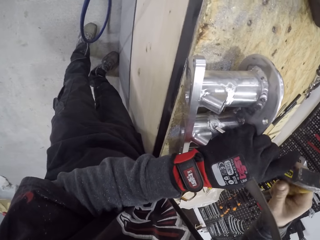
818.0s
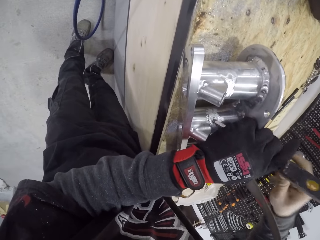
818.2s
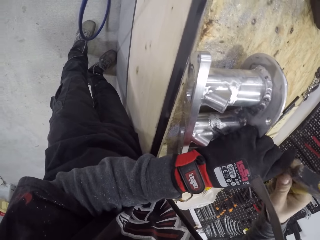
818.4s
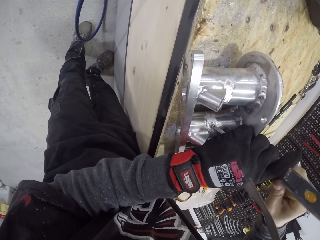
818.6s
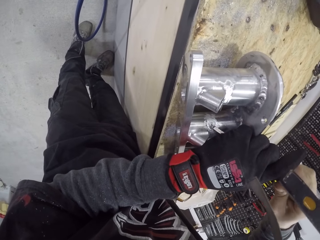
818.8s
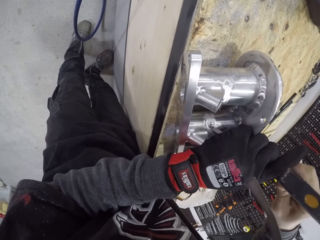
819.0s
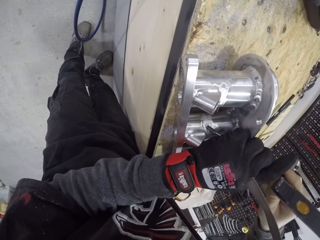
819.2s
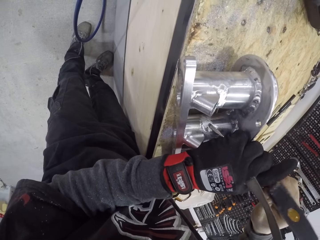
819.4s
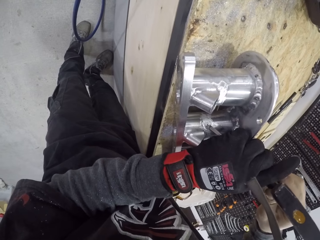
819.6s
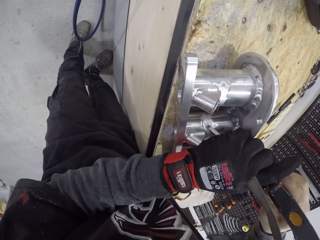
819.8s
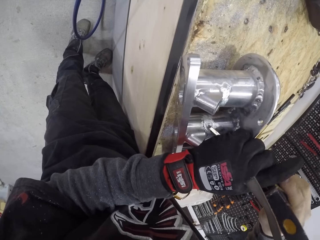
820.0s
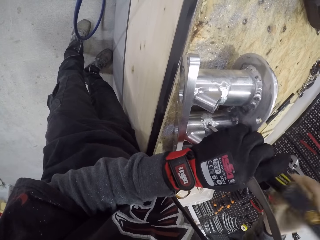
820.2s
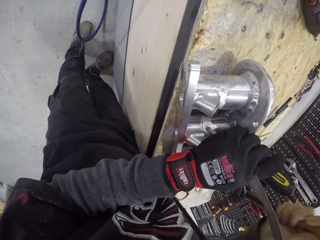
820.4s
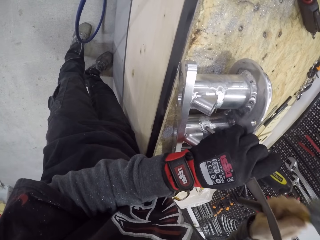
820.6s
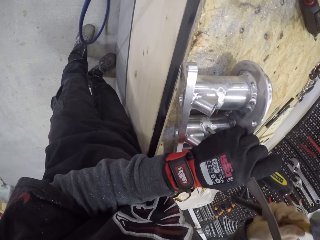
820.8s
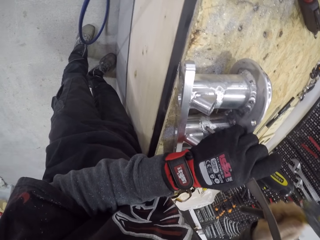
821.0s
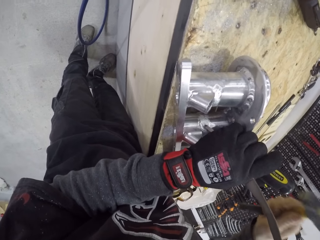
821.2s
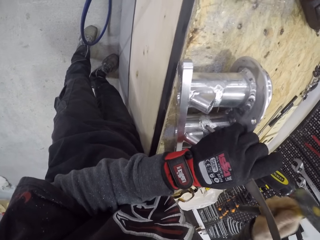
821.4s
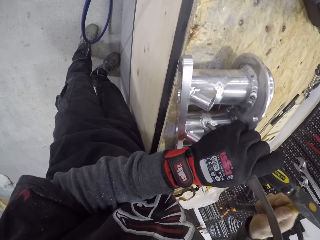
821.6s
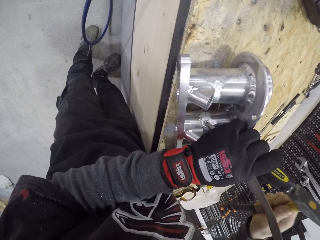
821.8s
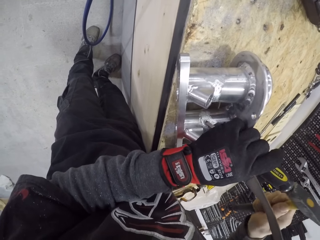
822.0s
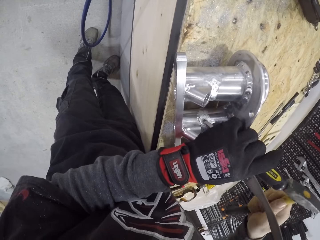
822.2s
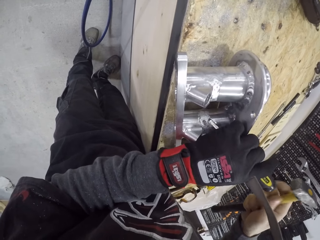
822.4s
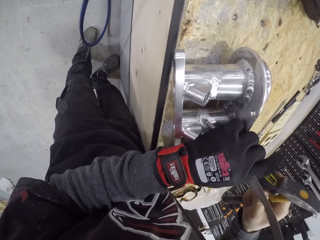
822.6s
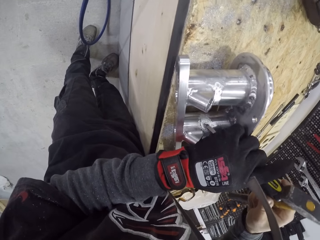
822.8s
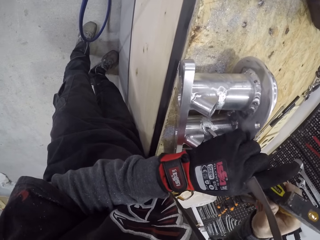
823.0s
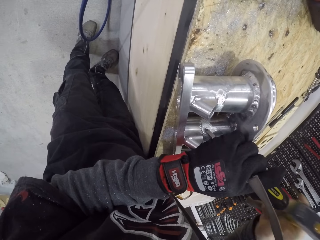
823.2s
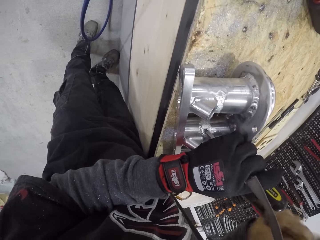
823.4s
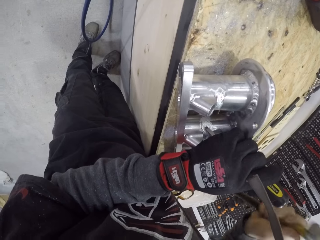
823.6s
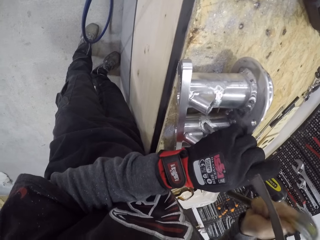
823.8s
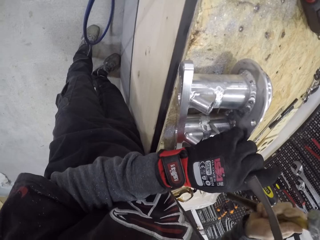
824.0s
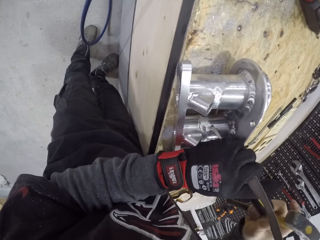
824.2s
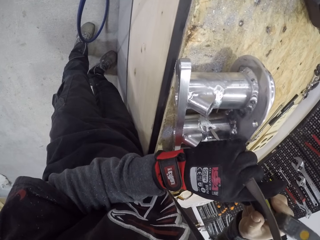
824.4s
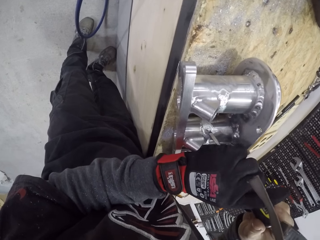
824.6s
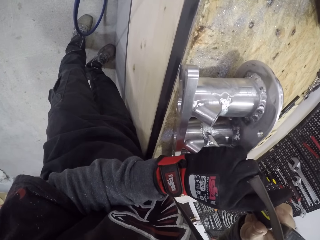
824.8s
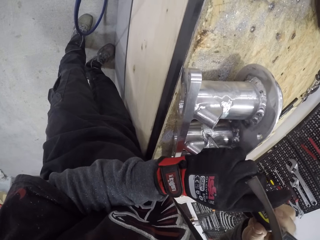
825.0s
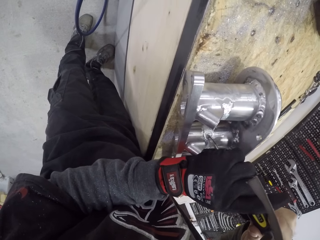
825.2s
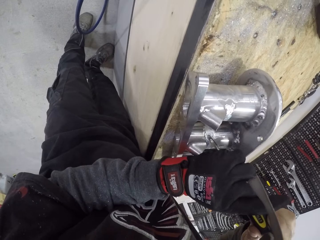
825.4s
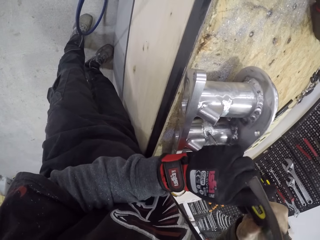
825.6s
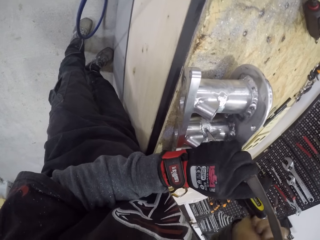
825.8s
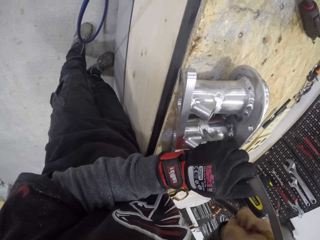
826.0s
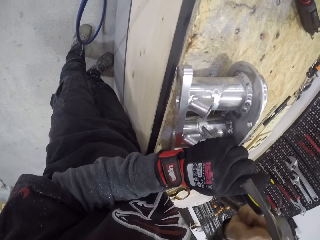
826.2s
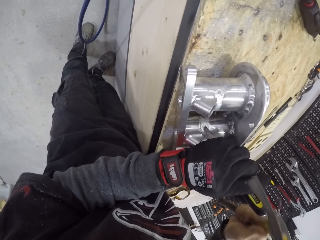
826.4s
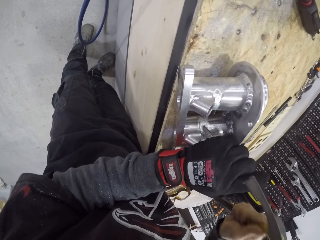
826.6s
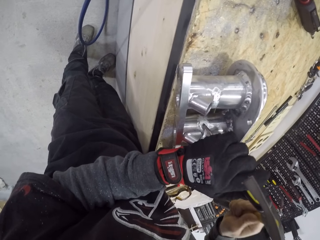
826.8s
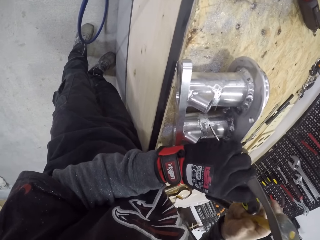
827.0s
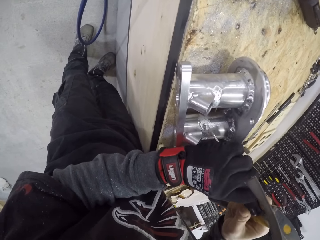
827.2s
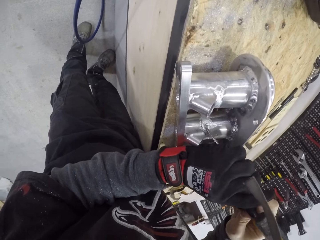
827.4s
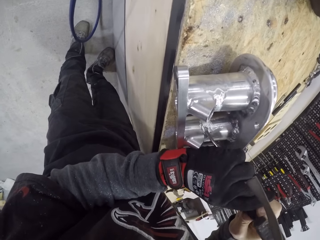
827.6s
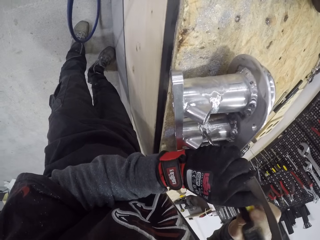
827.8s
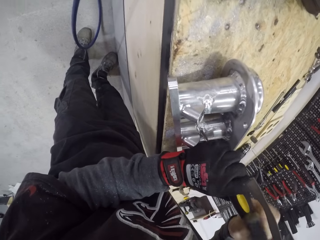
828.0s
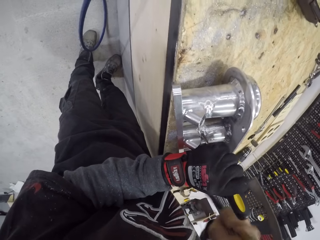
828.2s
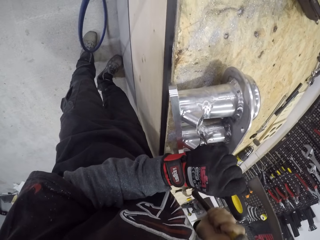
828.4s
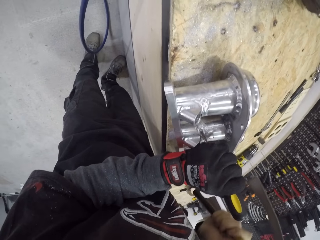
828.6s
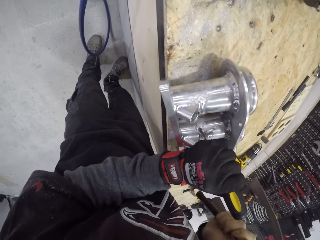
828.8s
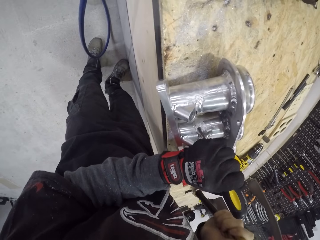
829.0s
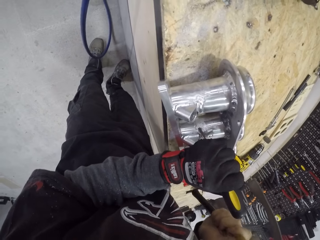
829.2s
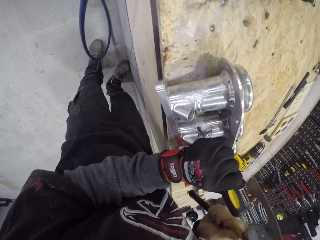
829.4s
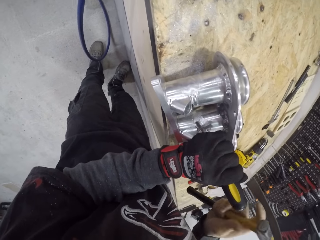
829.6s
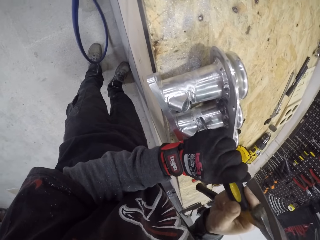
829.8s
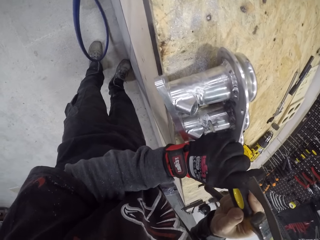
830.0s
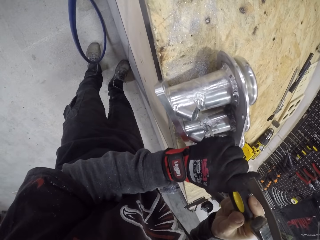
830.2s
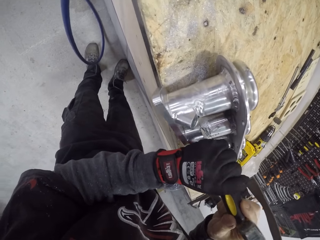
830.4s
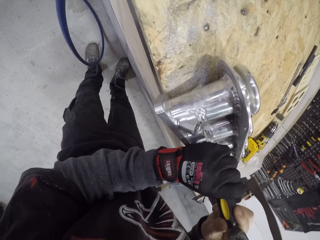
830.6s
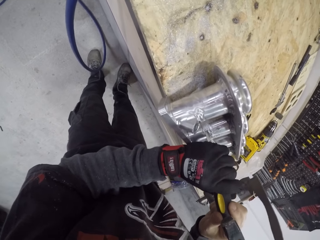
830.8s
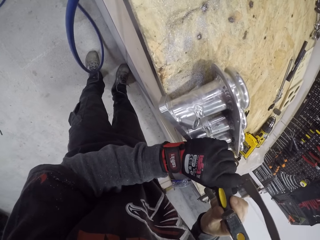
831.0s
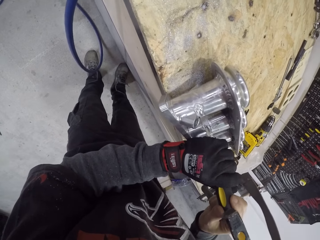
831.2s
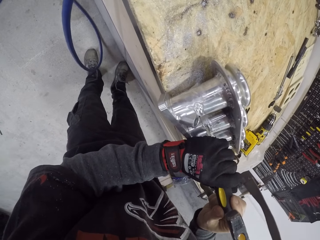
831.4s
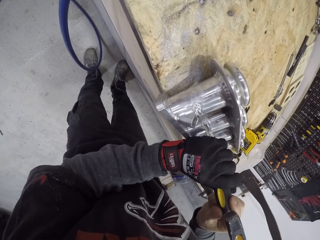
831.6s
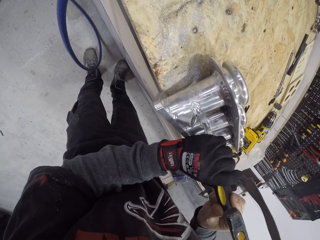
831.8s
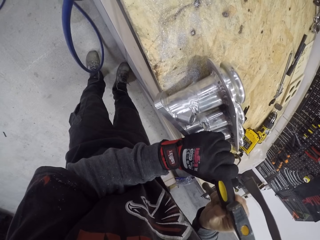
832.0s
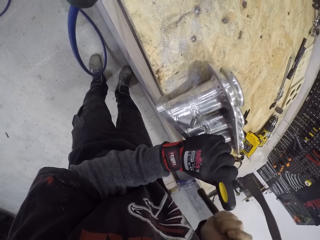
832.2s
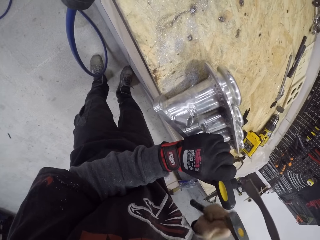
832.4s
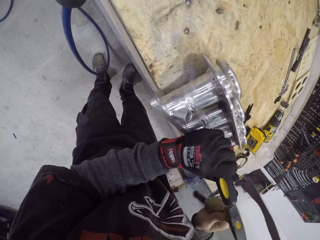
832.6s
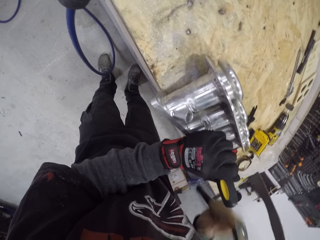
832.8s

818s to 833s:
The camera wearer adjusts the screwdriver on the engine block on the table with his gloved left hand and his right hand. He holds the screwdriver on the engine block on the table with his gloved left hand. He hits the screwdriver on the engine block on the table with the hammer in his right hand. He adjusts the screwdriver on the engine block on the table with his gloved left hand and his right hand. He holds the screwdriver on the engine block on the table with his gloved left hand. He hits the screwdriver on the engine block on the table with the hammer in his right hand. He adjusts the screwdriver on the engine block on the table with his gloved left hand and his right hand. He stares at the cylinder. He makes a hole in the cylinder.

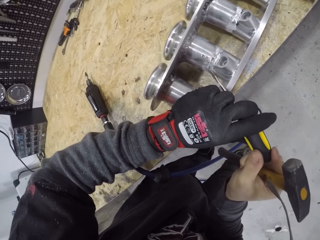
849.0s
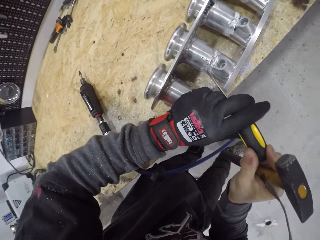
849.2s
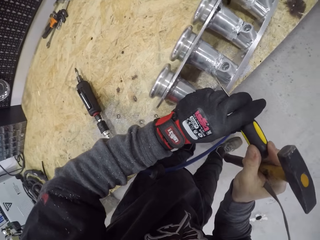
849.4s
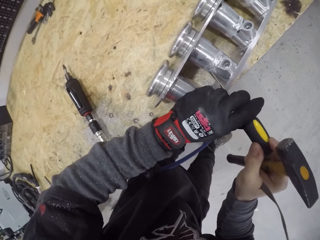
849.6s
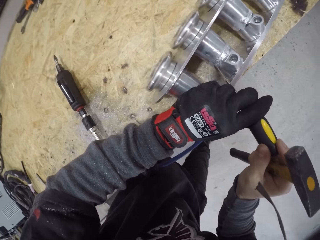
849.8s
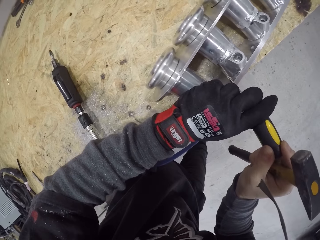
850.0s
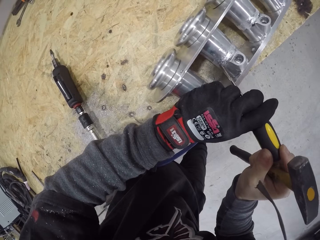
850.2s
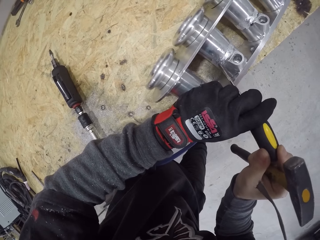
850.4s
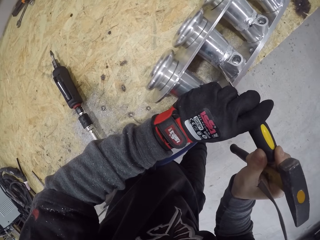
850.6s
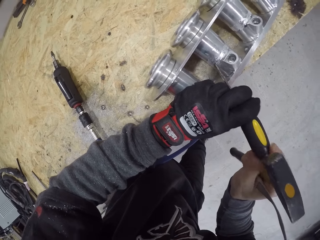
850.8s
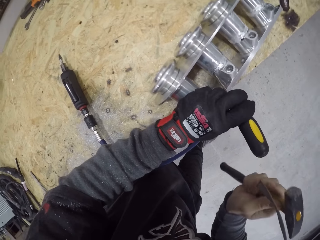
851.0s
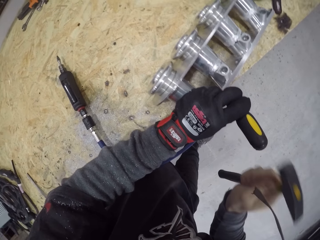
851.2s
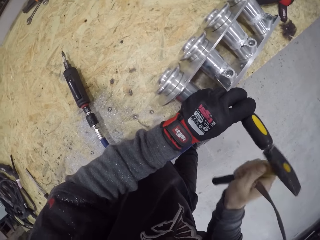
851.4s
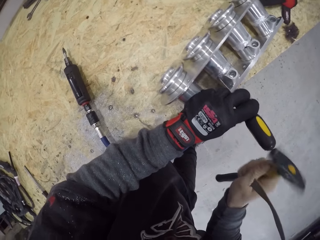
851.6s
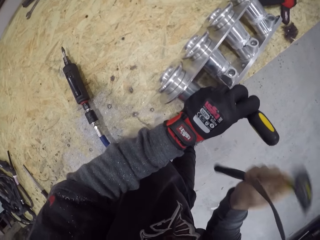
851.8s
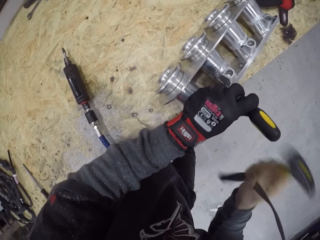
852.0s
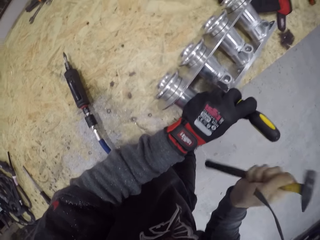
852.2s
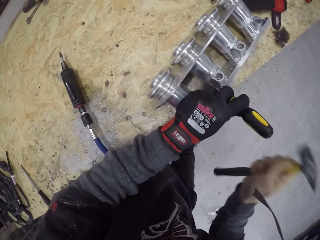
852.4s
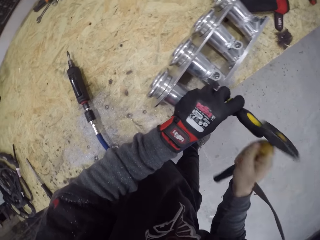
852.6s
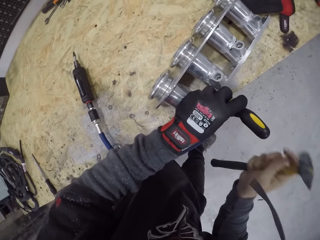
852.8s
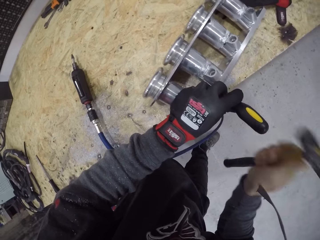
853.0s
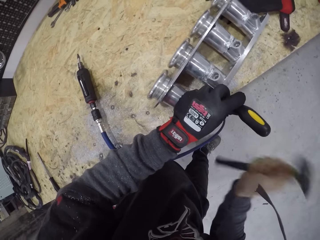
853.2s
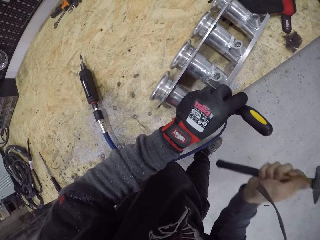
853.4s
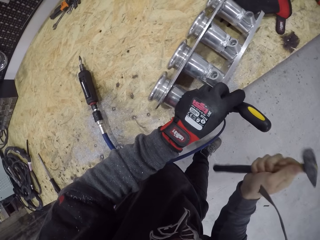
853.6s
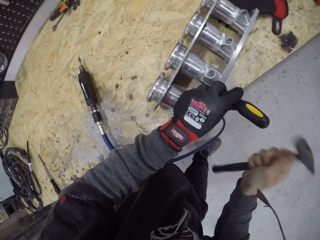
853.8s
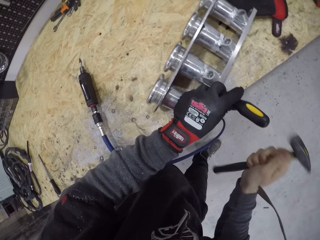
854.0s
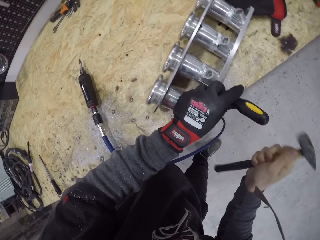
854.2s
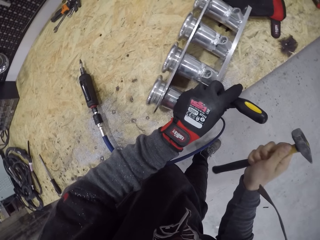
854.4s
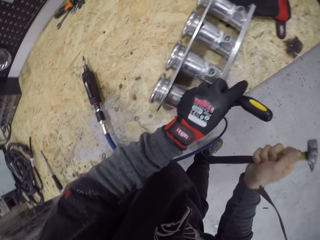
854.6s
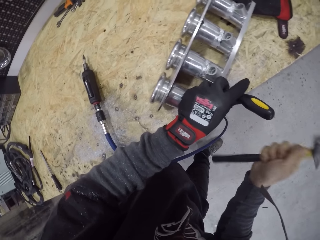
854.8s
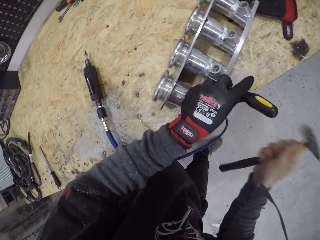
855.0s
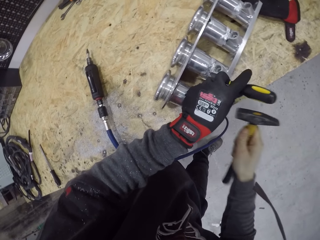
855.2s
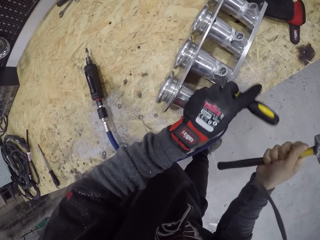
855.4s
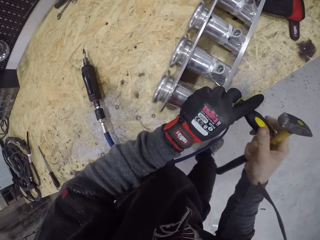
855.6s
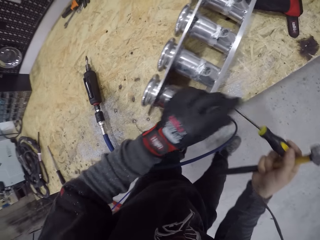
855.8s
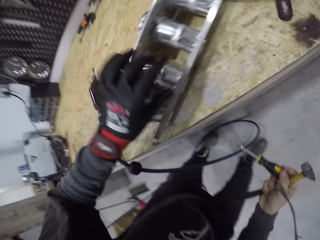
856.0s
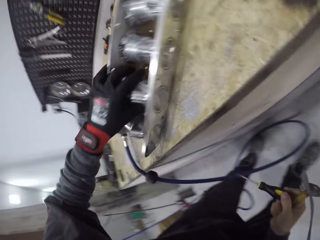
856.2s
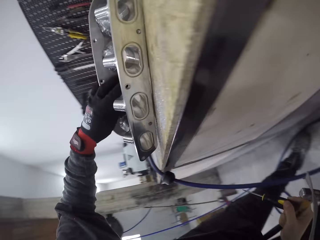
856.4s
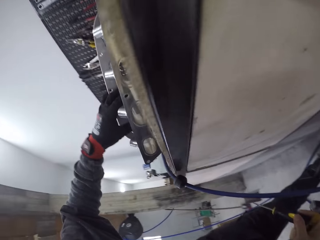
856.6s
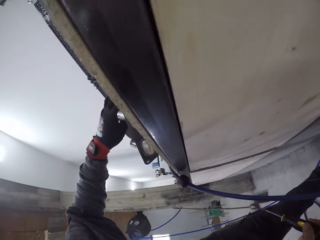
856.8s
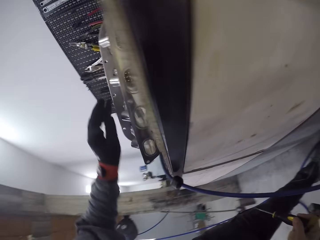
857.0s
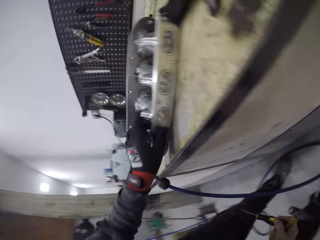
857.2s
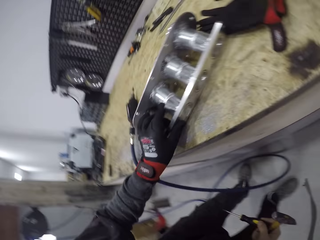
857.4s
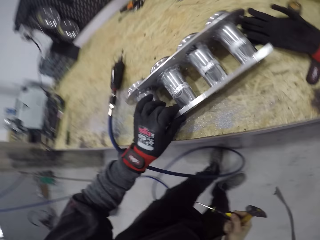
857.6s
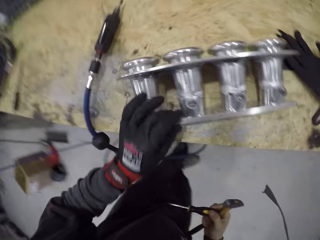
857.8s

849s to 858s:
The camera wearer holds the screwdriver in place. He makes a hole in the cylinder. He passes the screwdriver to his right hand. He grabs the engine part with his left hand. He bends low. He inspects the engine part.
